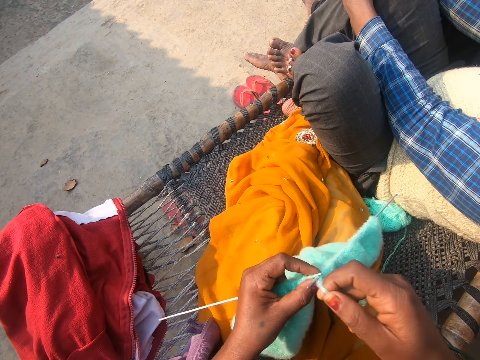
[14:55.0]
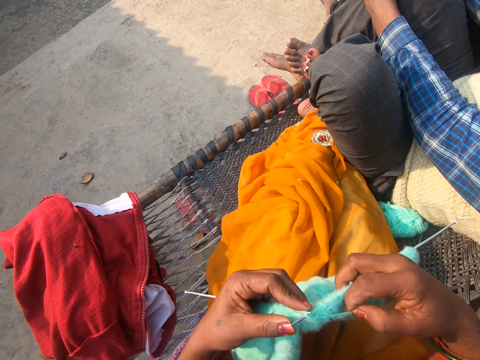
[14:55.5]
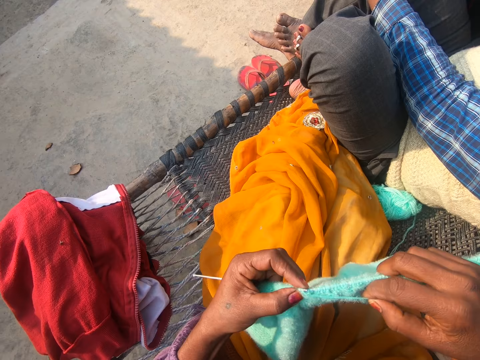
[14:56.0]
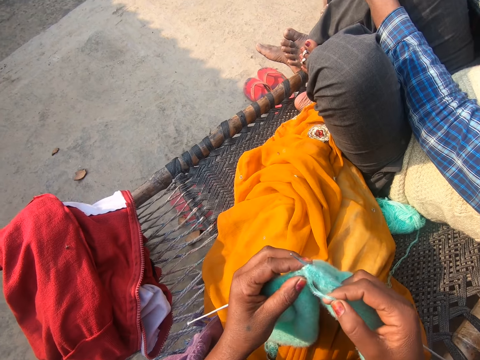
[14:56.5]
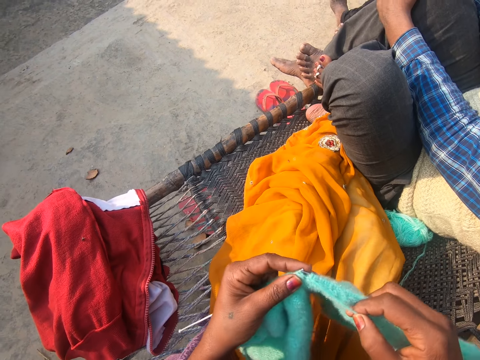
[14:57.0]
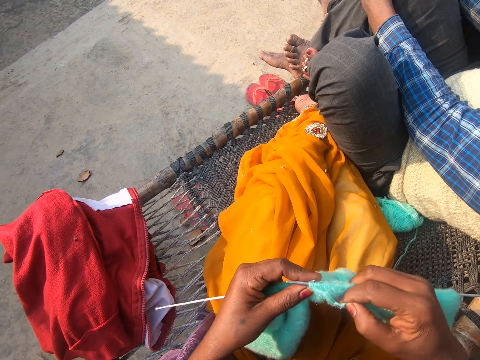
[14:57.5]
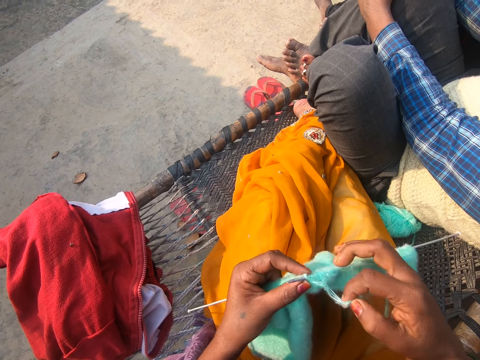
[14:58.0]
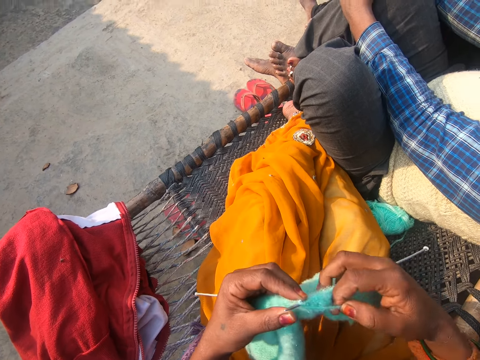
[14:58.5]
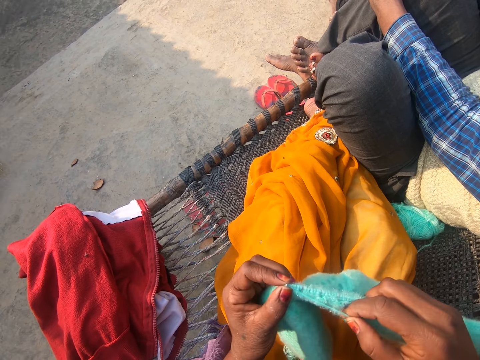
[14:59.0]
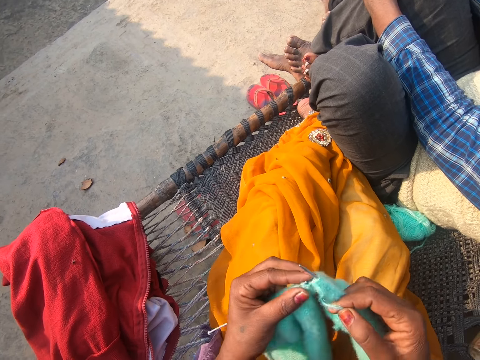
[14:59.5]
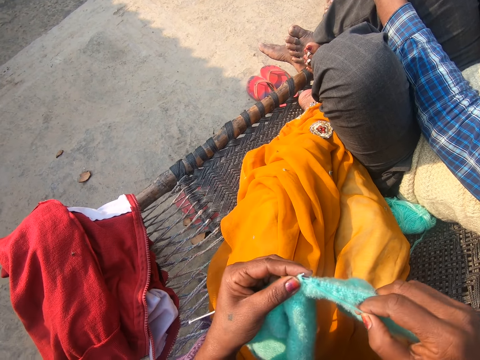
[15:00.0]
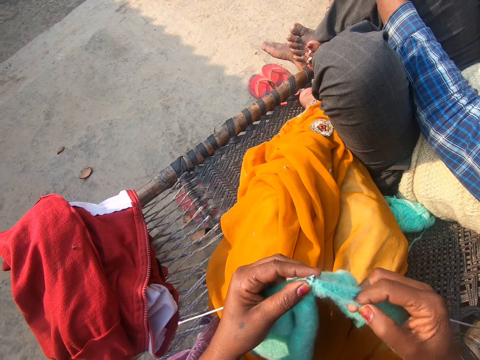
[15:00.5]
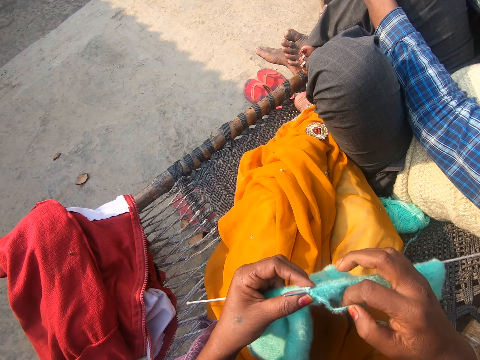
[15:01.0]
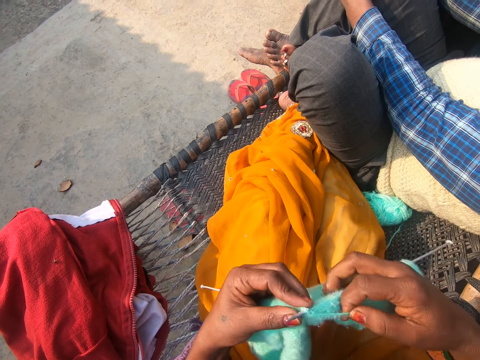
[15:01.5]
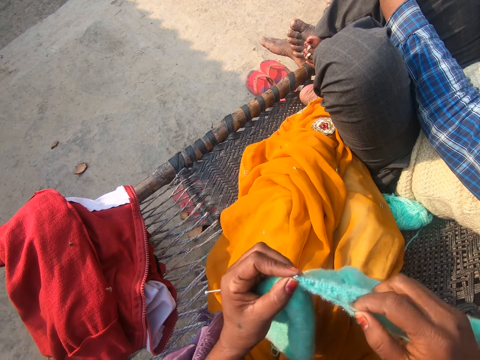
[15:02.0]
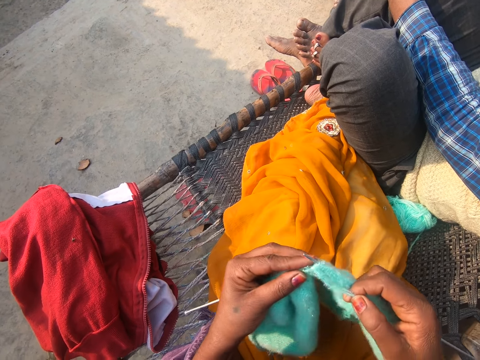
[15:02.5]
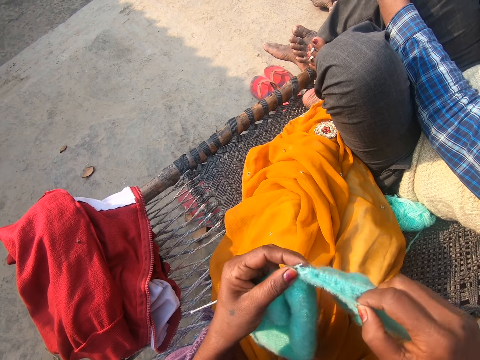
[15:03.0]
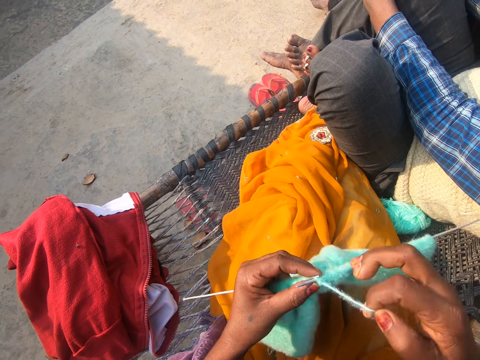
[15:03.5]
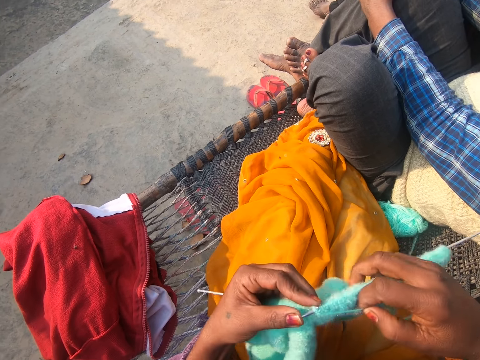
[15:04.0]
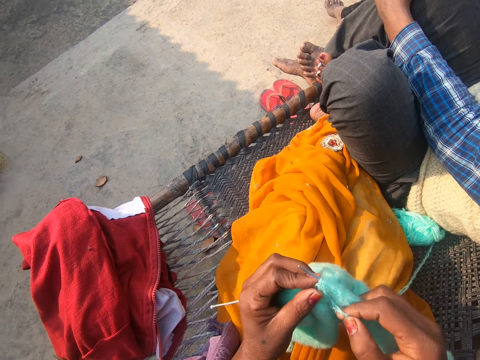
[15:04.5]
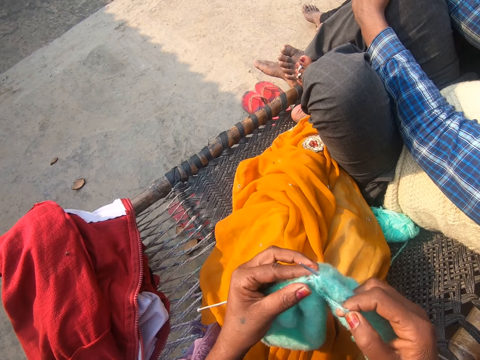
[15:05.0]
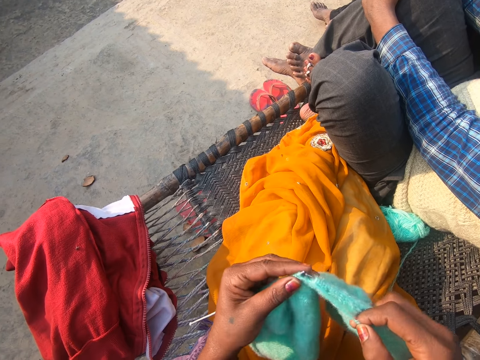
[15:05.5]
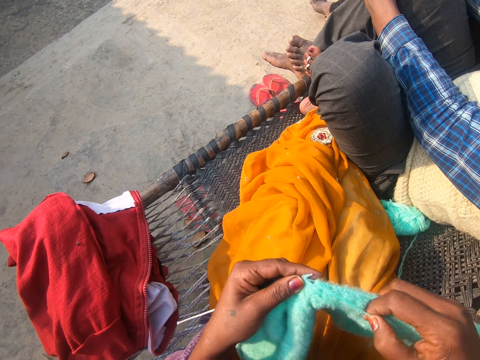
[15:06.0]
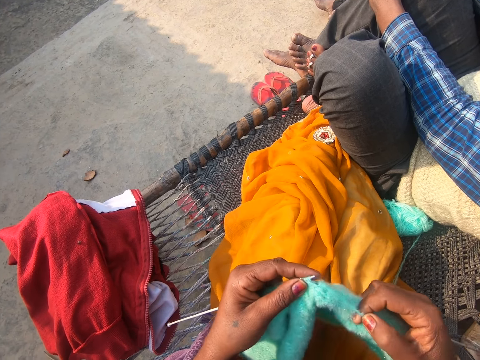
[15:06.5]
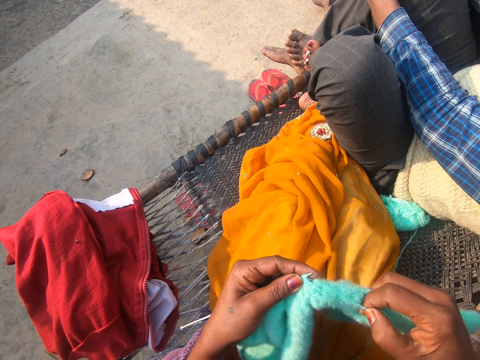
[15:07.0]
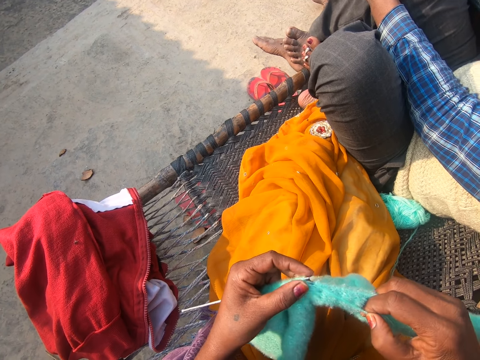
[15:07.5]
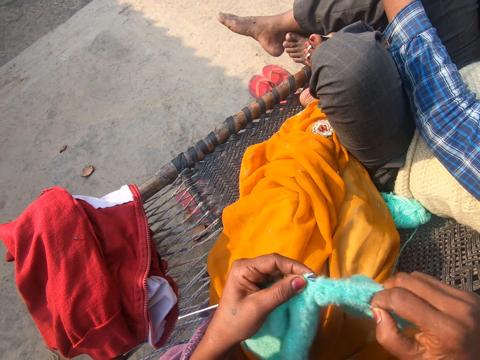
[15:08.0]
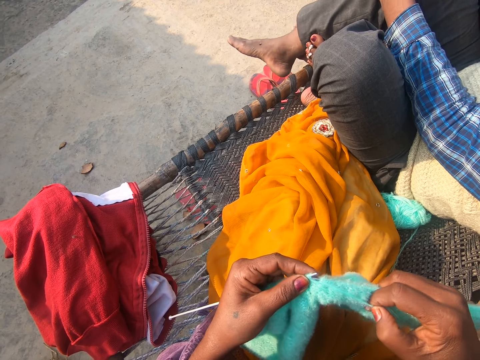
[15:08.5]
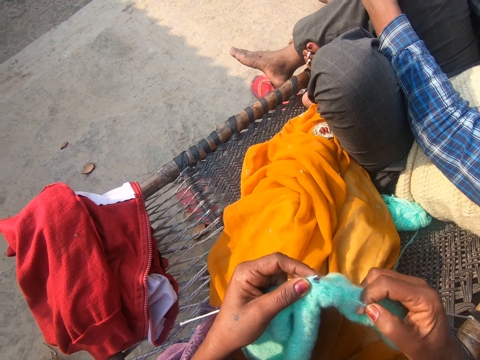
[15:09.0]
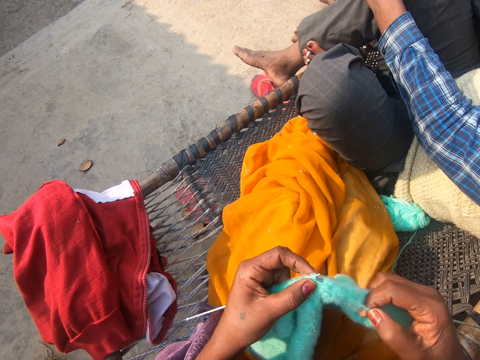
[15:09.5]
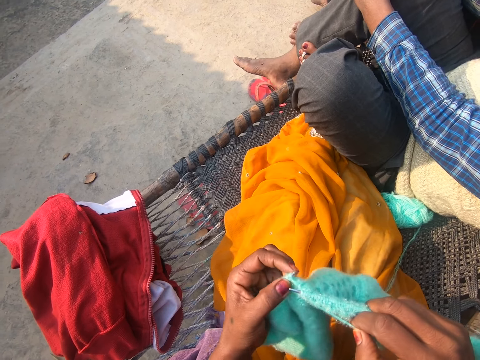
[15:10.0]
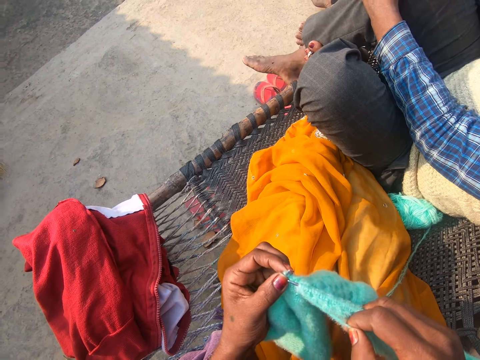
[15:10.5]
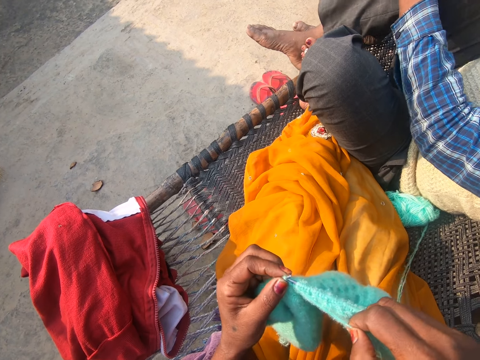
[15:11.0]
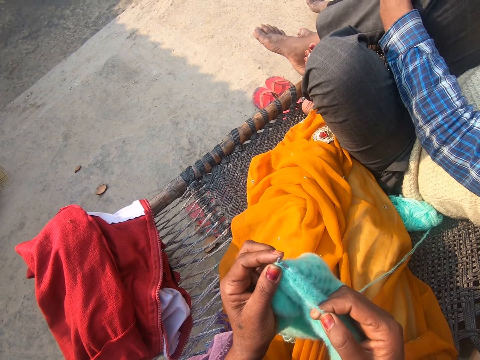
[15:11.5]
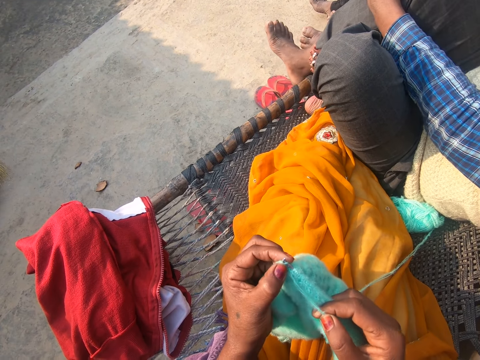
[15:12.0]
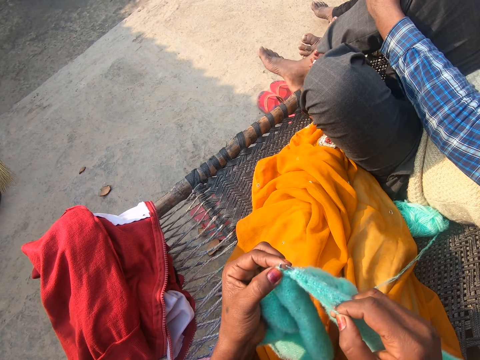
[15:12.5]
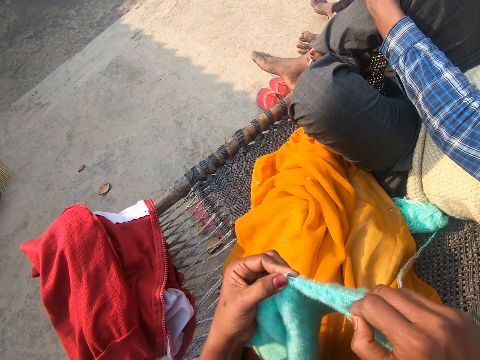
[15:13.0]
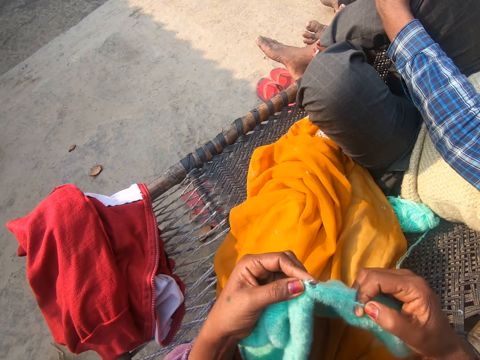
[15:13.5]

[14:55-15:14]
A man moves his leg. Another man swings his leg.

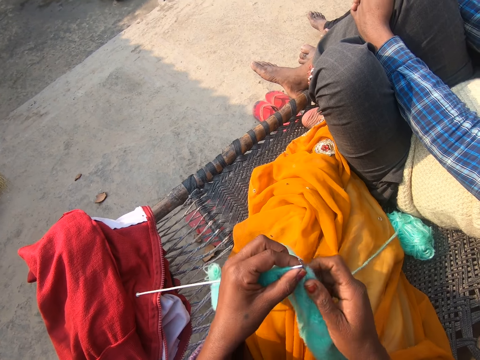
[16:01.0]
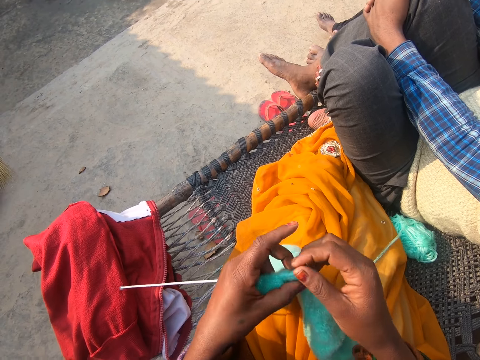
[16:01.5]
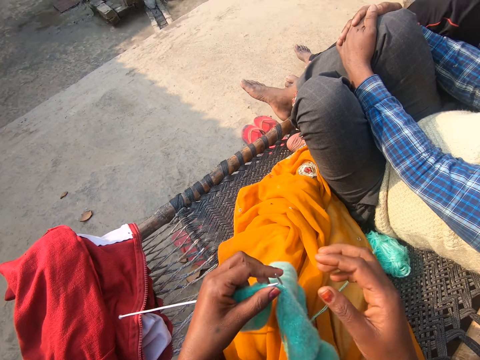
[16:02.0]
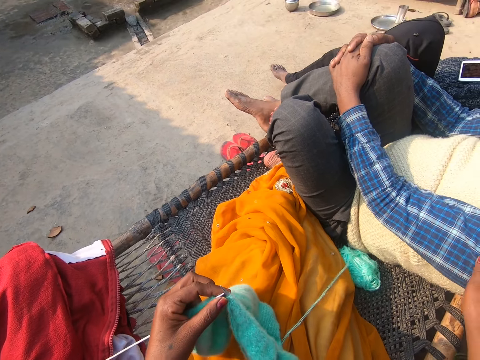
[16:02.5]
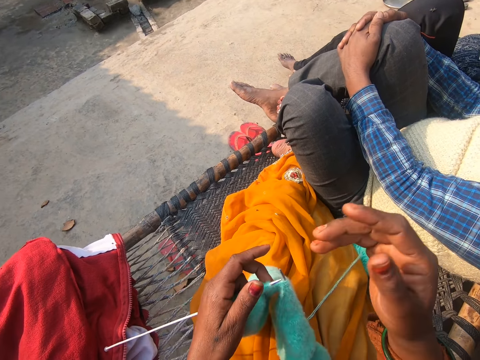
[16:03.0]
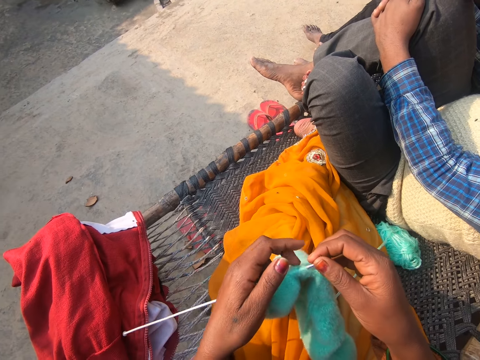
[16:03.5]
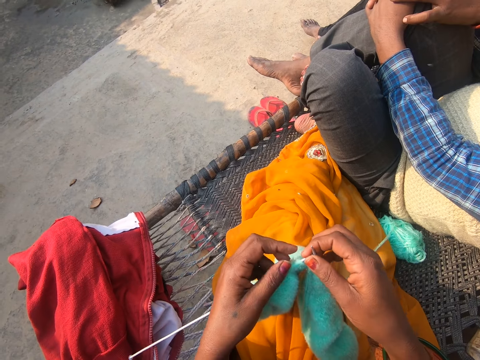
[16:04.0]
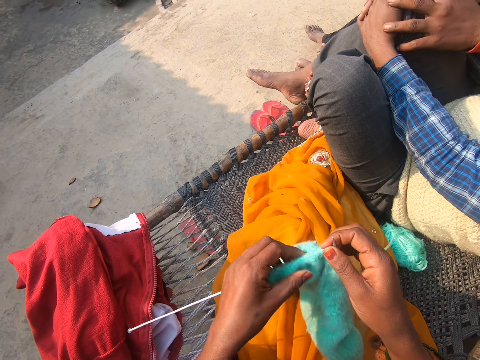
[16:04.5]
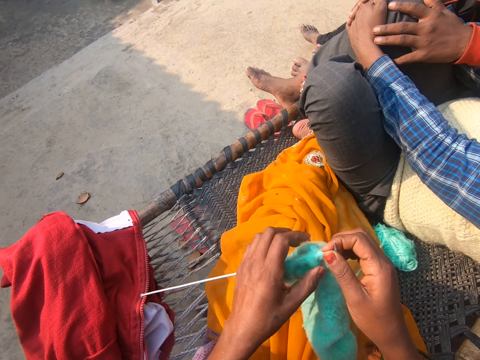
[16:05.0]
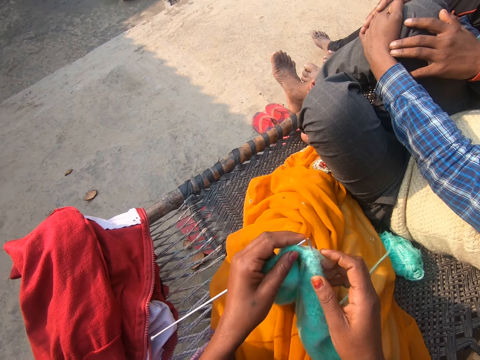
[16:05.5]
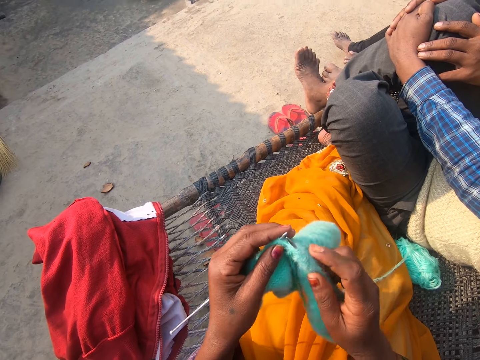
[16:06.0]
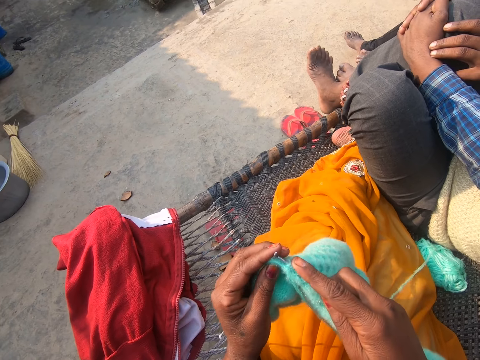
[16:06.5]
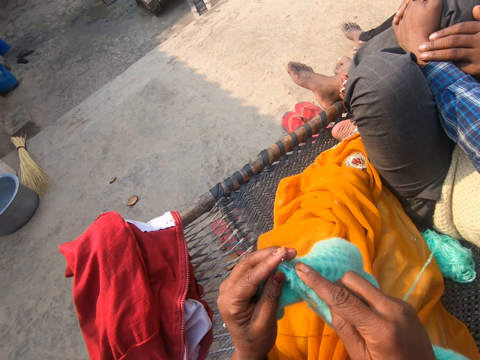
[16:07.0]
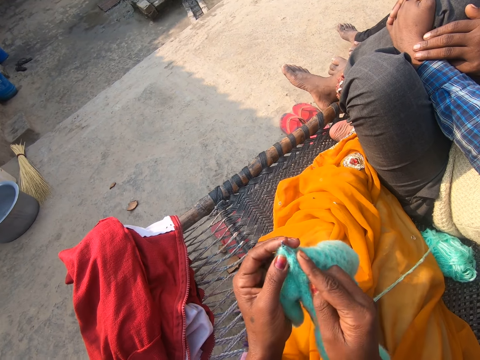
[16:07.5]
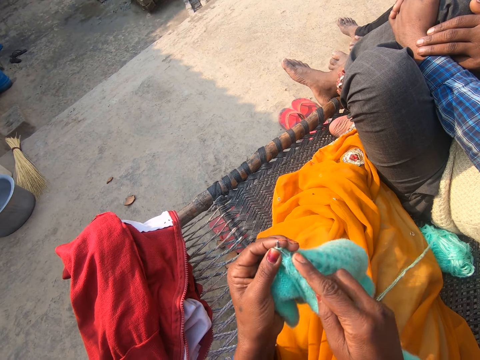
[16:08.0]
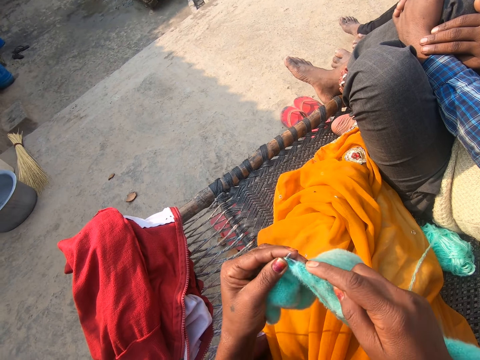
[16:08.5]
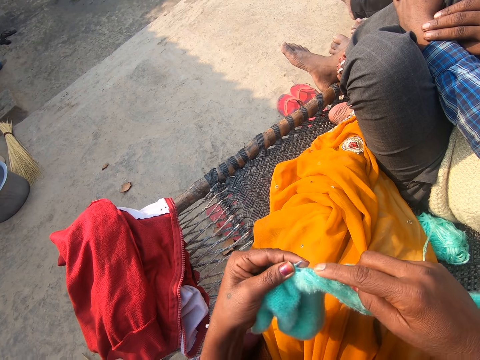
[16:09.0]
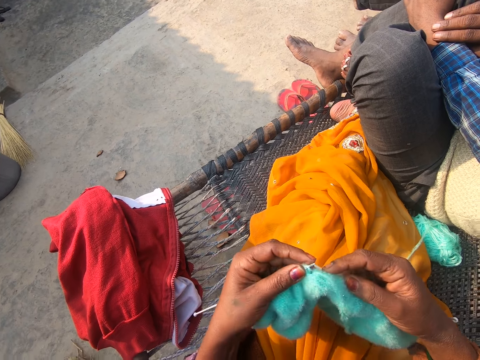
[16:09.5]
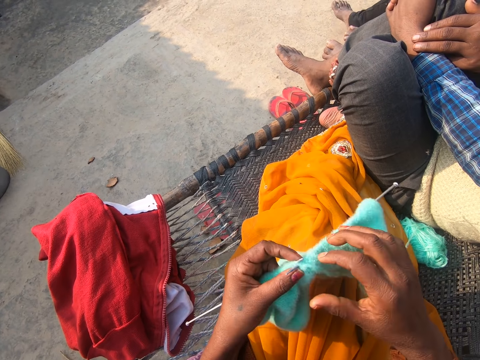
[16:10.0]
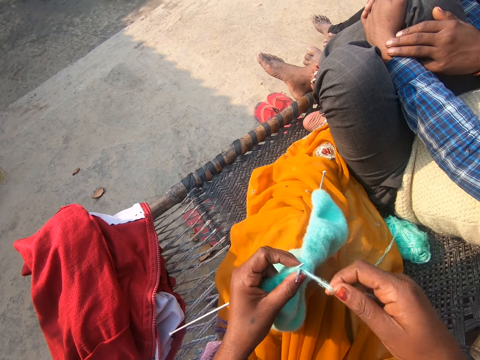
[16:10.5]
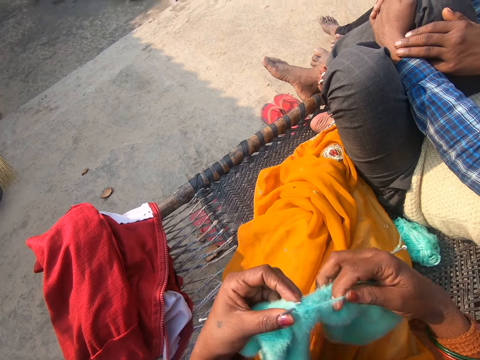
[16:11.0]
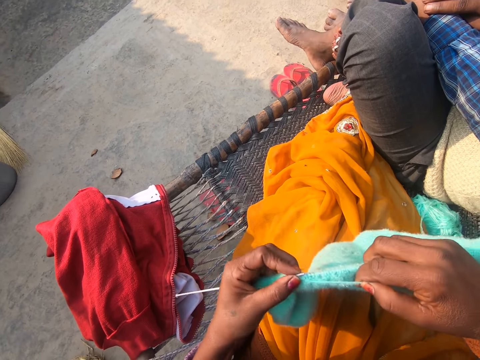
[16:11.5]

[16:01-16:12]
The camera wearer taps a man on his left hand with her right hand. She knits with two knitting needles and the yarn on the woven bench. Another man touches the first man on his leg.
